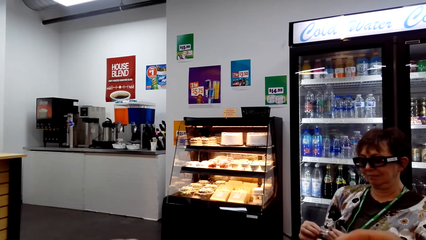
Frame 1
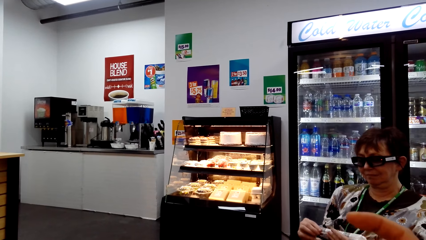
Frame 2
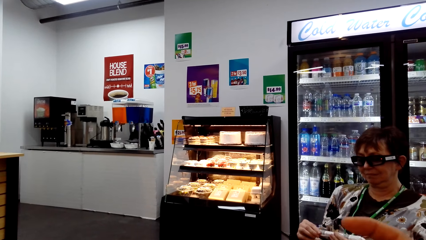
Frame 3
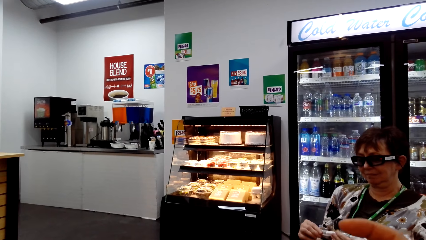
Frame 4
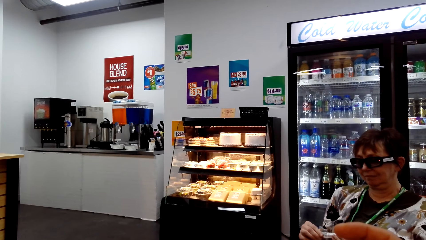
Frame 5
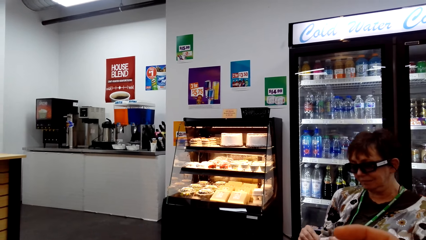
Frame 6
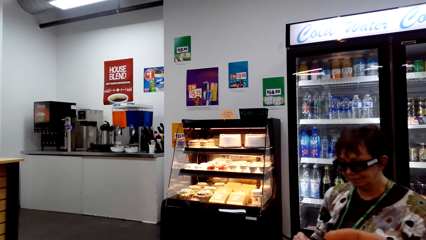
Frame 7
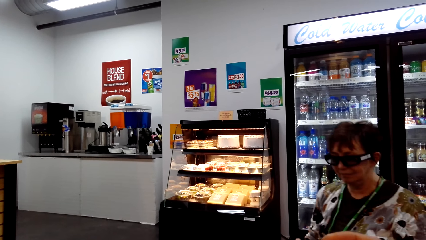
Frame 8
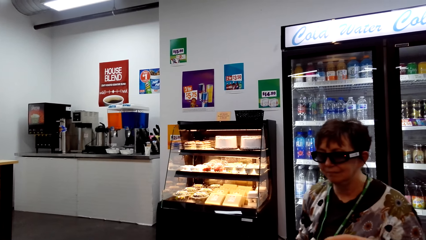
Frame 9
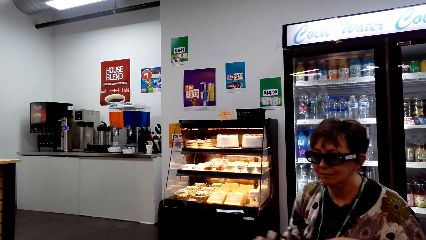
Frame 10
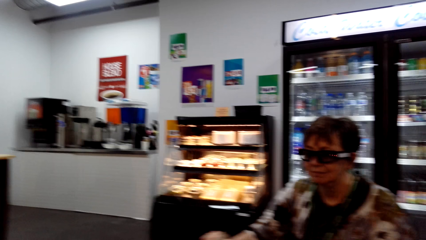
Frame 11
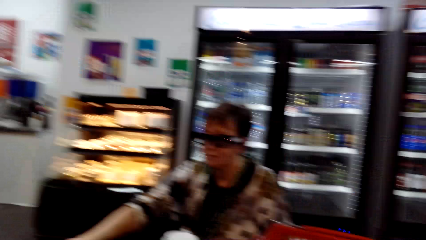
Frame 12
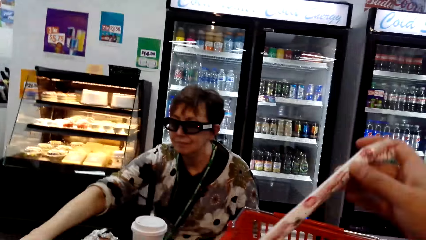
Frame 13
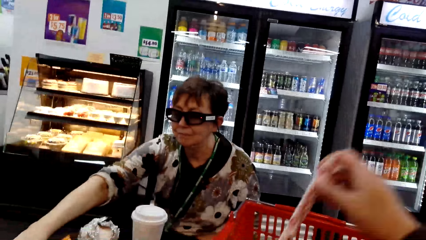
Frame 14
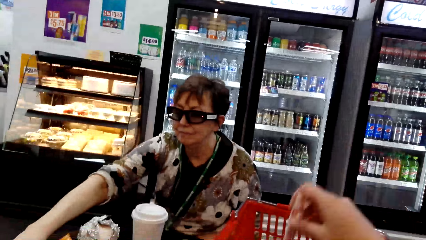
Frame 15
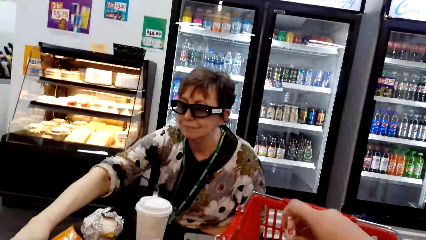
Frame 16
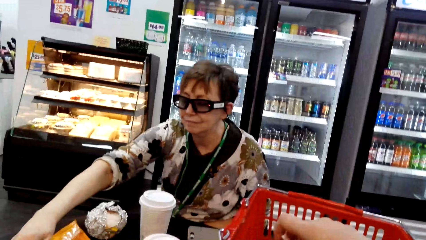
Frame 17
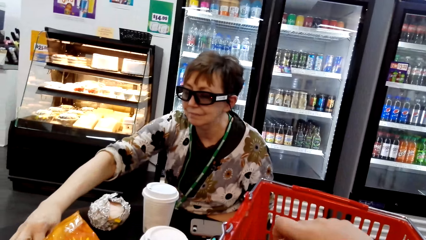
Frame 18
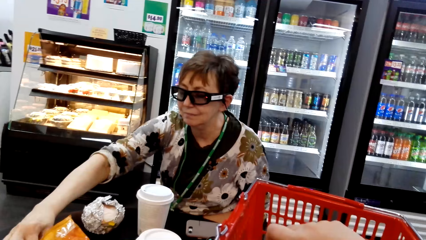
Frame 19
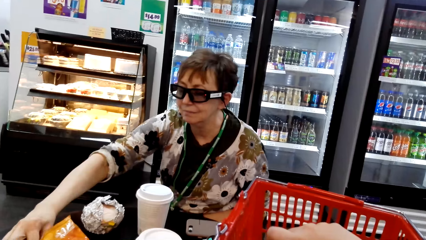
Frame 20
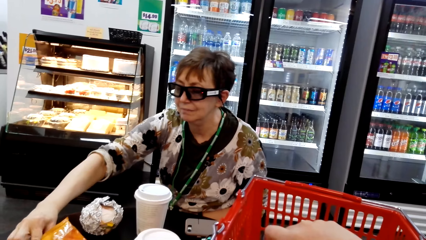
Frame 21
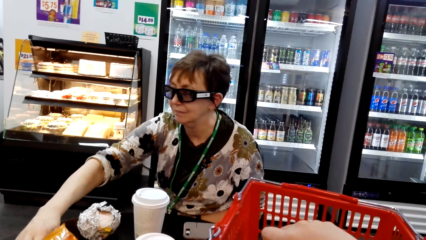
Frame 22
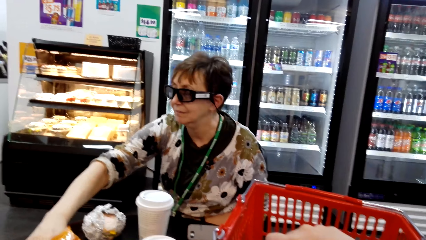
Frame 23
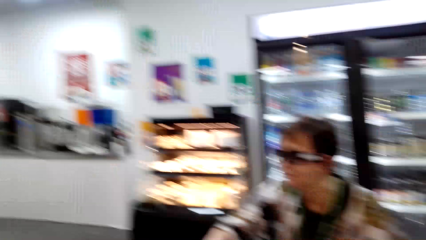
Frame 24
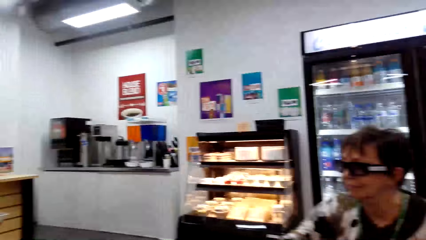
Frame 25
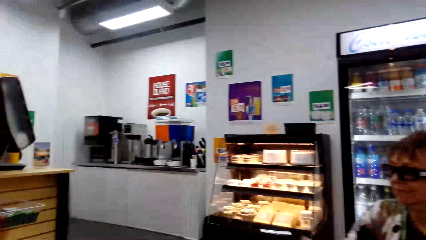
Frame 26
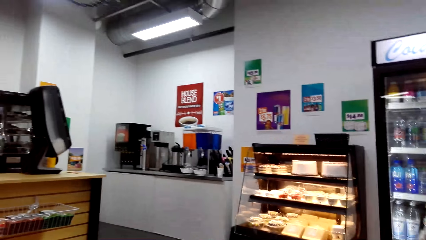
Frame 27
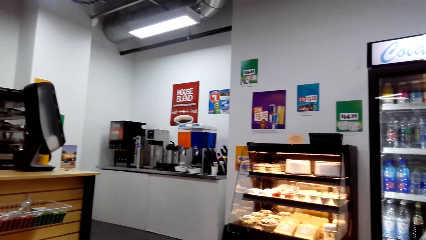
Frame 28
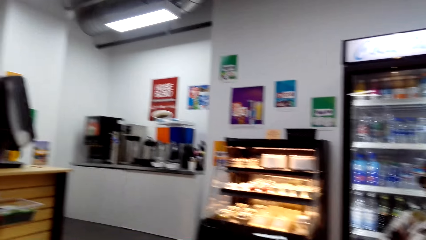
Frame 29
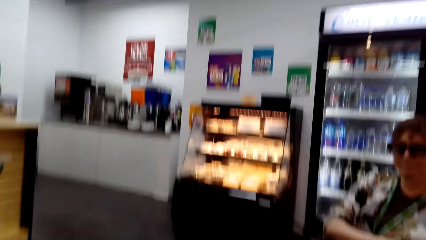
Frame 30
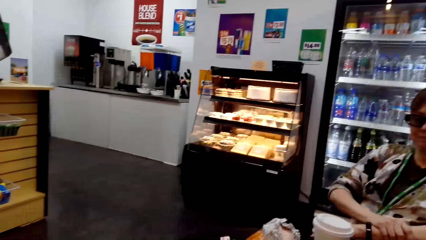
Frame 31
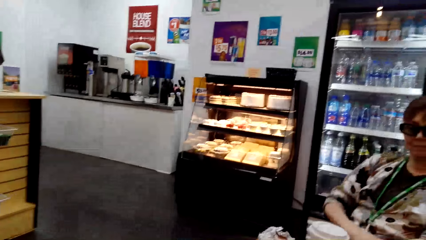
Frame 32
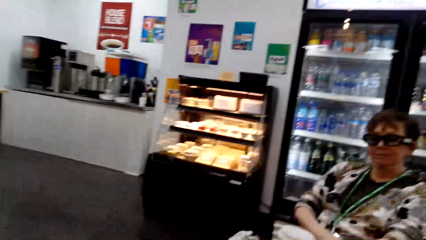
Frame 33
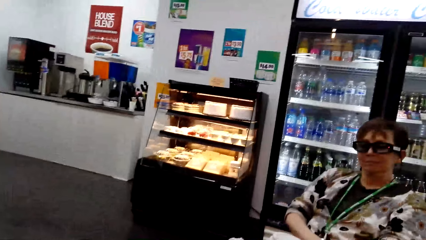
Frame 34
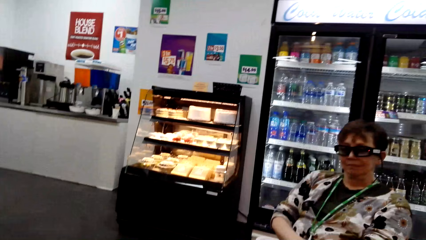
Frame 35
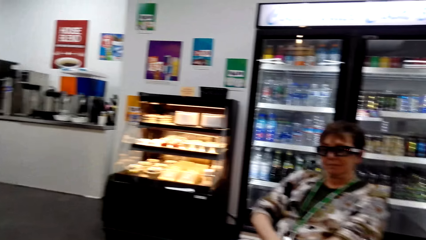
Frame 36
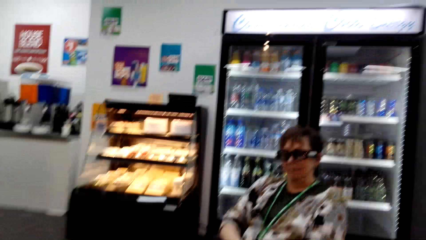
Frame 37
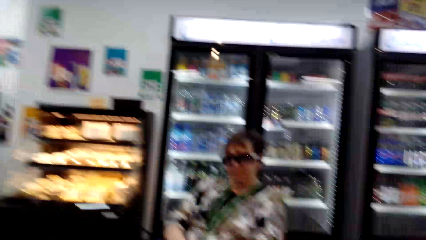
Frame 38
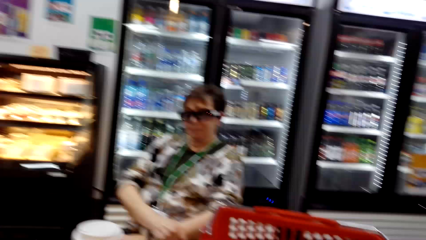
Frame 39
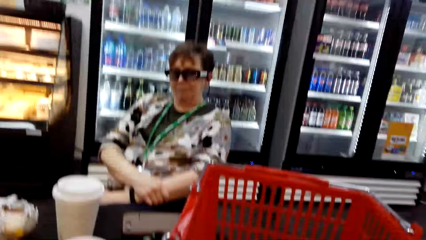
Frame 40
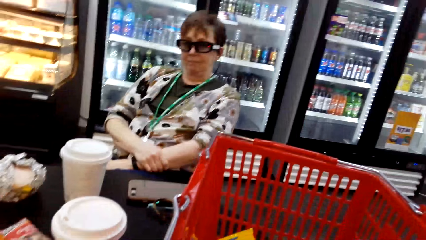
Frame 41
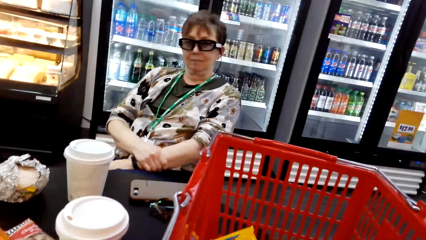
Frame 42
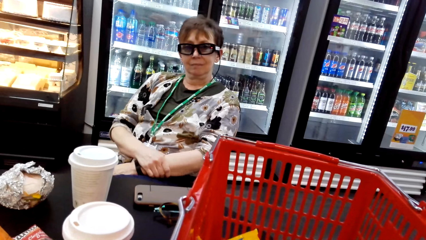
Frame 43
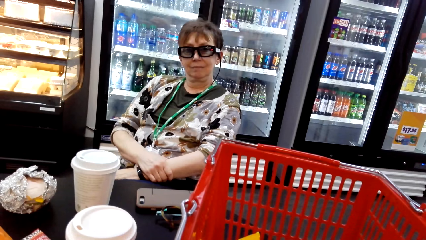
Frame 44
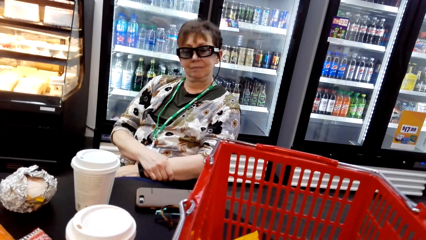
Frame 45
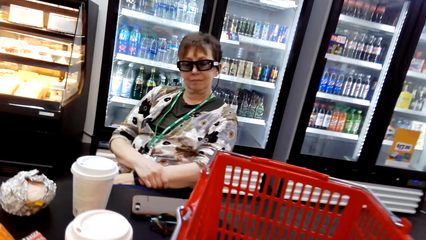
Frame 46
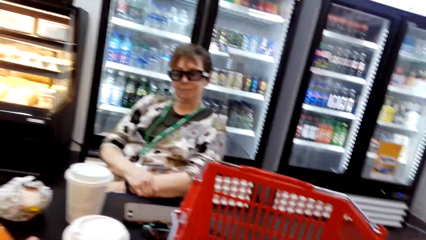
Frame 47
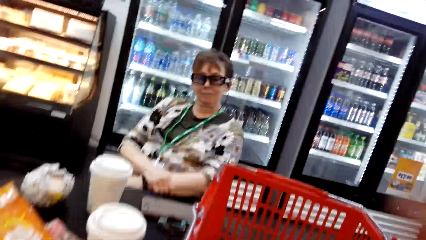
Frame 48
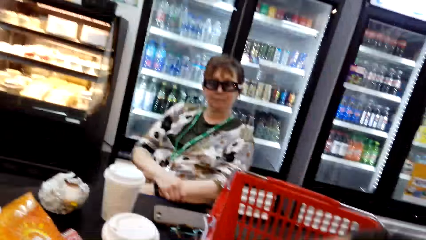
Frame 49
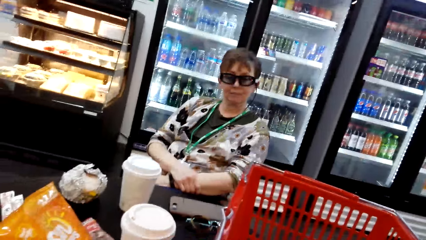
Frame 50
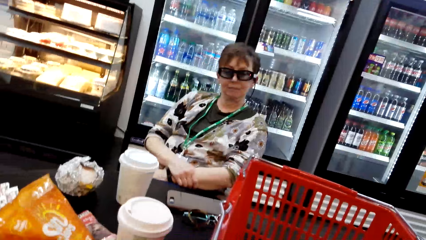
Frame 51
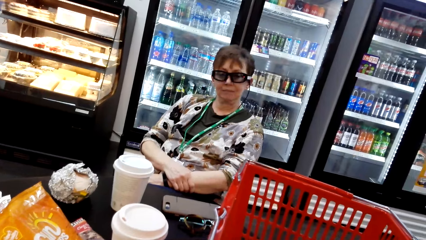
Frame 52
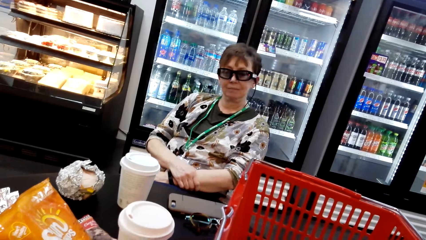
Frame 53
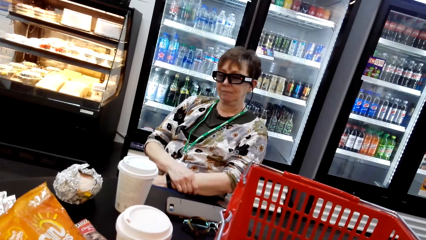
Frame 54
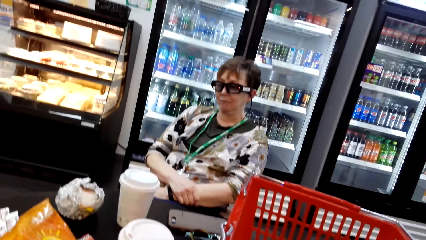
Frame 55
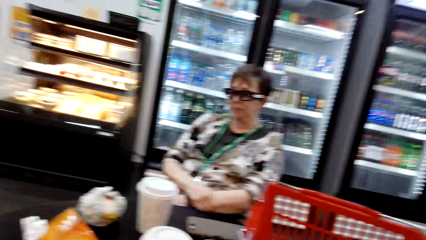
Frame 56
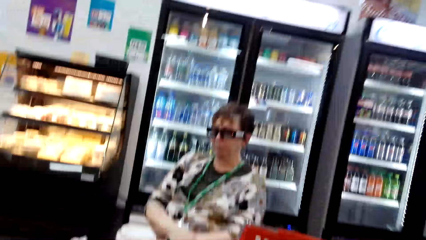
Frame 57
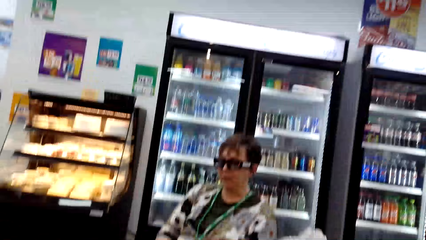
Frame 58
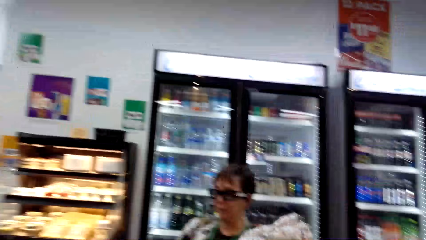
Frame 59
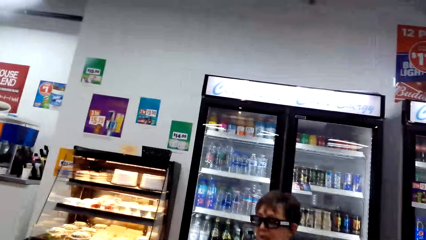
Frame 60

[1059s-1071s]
The camera wearer drops the cow tails. A woman takes the serviette. The camera wearer talks.

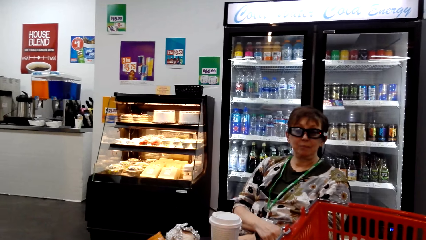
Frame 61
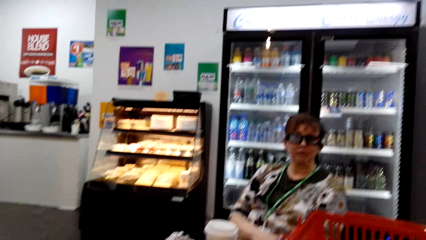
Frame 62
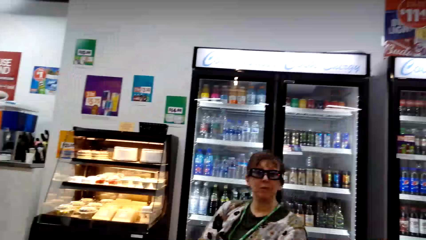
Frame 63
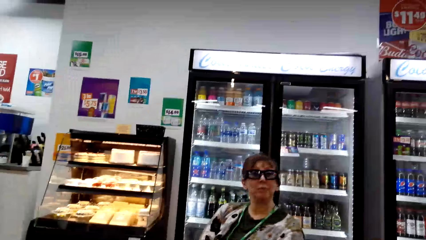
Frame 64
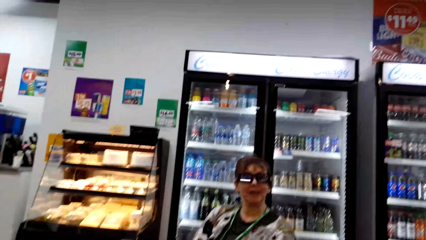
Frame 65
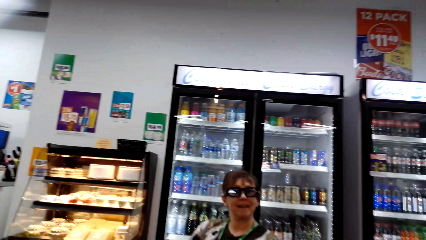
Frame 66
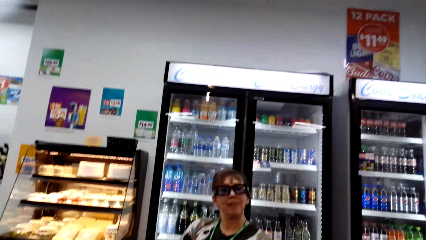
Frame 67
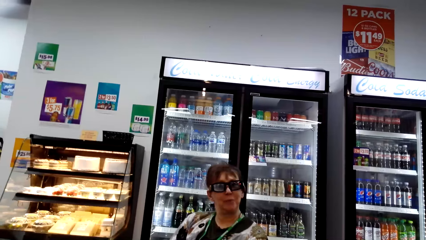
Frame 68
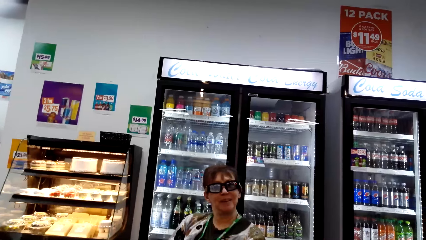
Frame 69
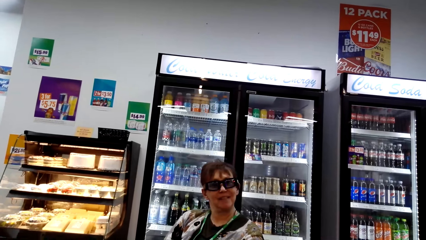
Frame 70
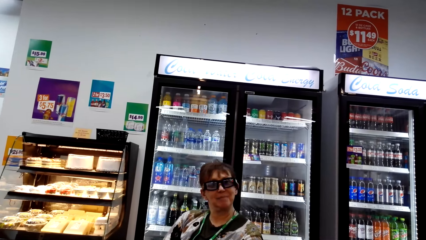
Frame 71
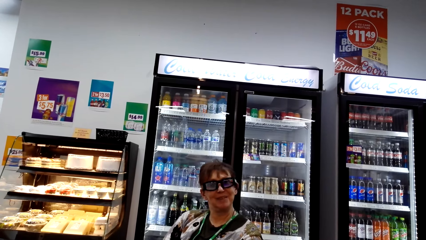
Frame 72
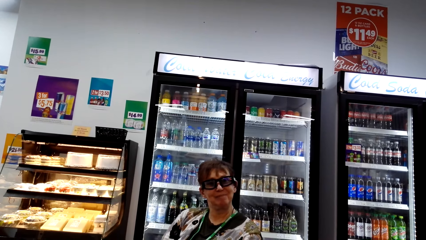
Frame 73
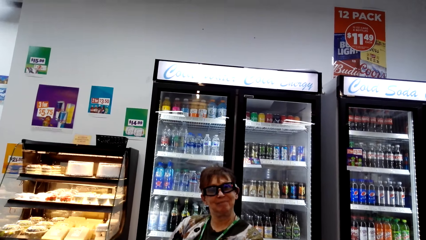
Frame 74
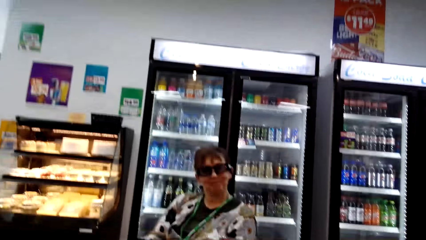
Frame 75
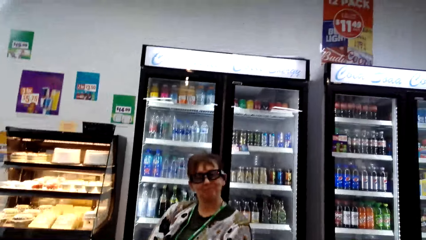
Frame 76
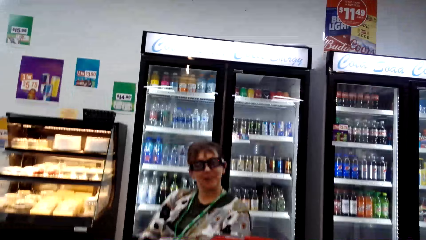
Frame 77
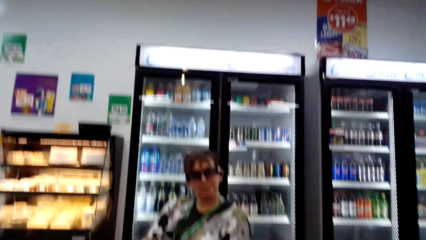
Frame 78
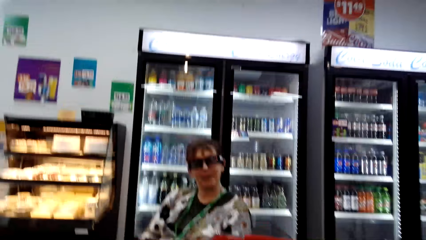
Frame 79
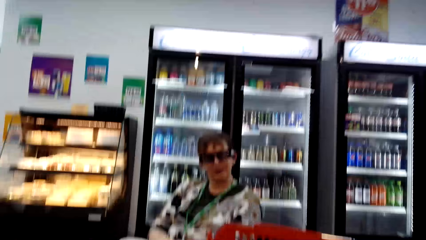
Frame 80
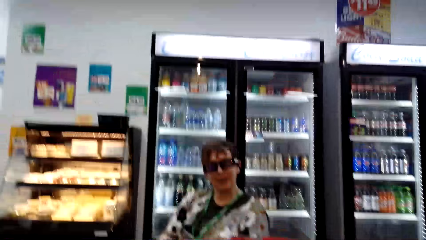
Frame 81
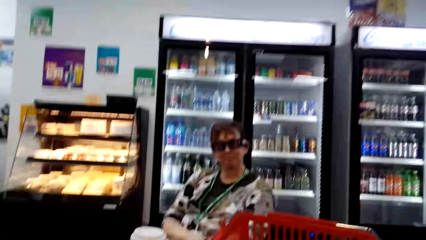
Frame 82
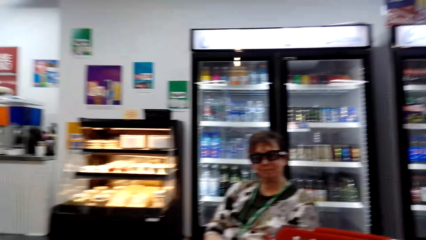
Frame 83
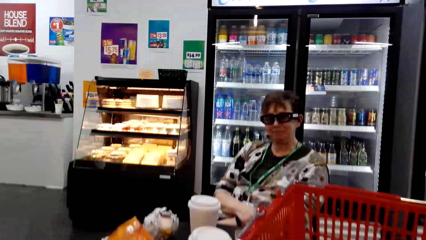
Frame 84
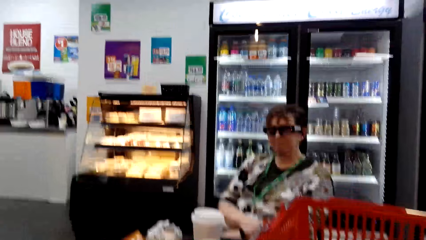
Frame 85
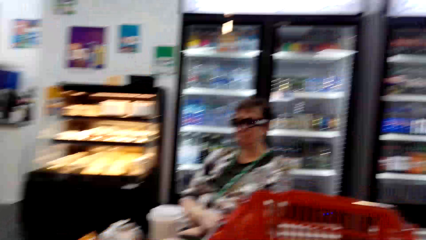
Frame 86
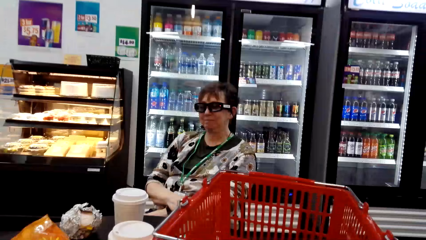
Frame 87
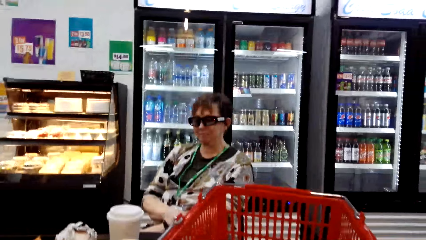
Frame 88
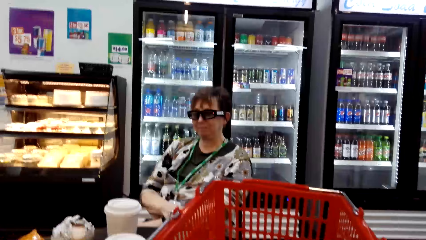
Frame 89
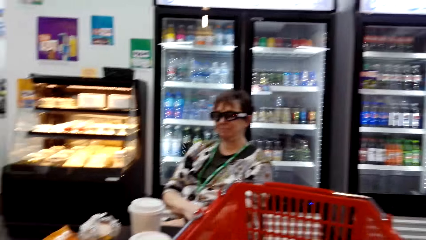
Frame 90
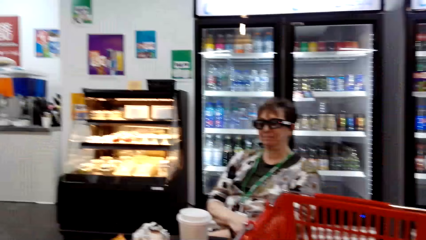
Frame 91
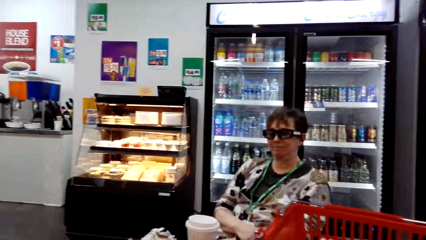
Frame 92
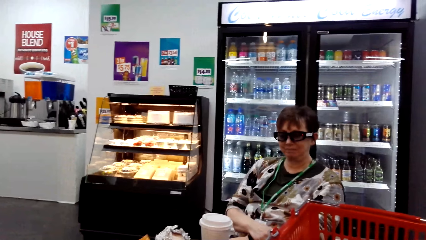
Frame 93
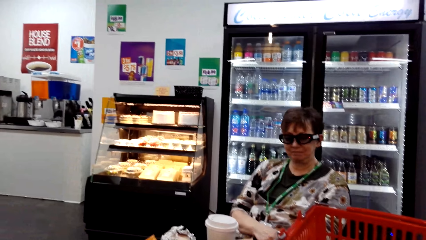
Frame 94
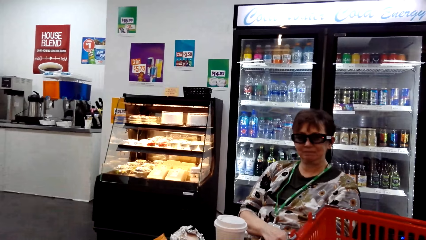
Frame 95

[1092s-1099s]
A woman talks. The camera wearer talks to the woman. The woman talks again.
